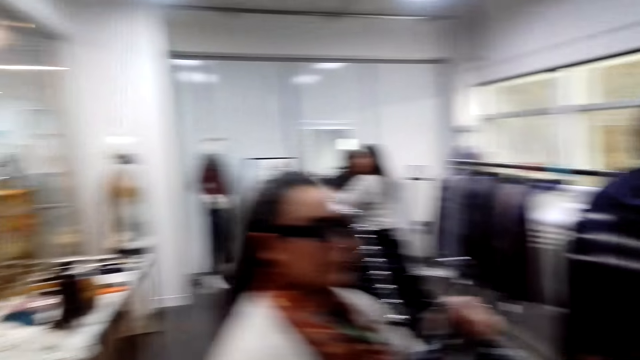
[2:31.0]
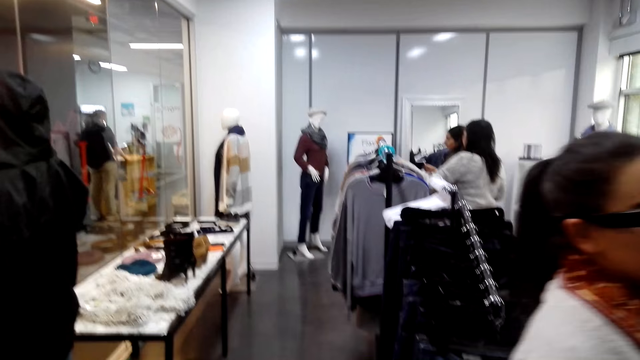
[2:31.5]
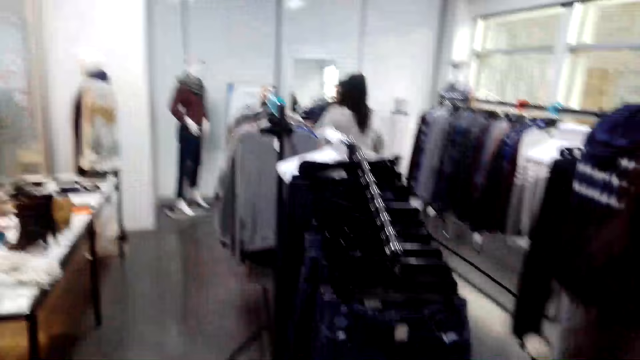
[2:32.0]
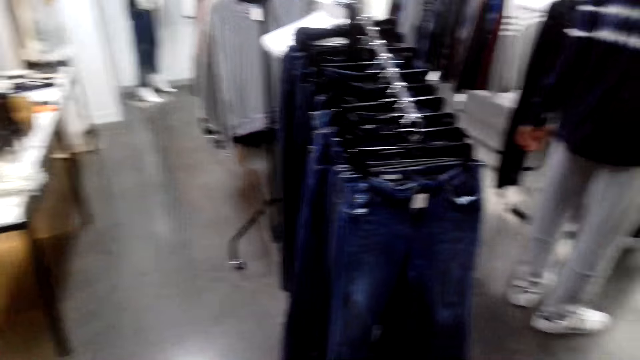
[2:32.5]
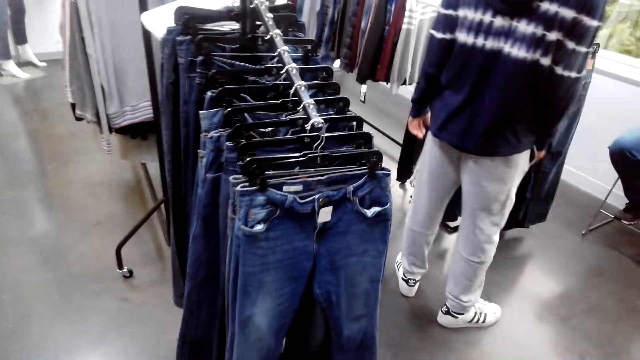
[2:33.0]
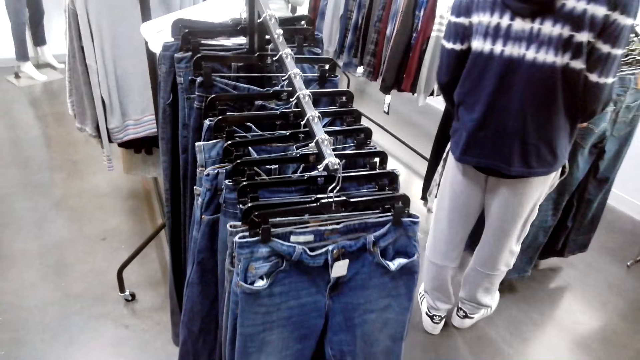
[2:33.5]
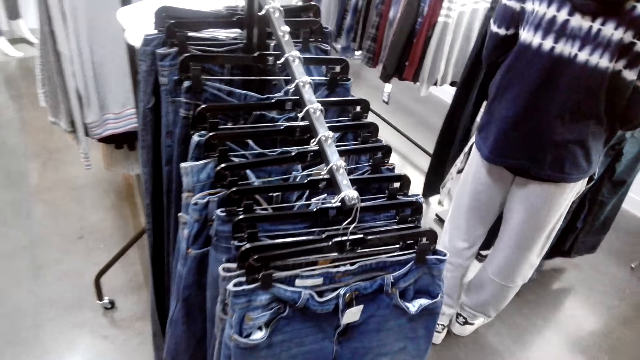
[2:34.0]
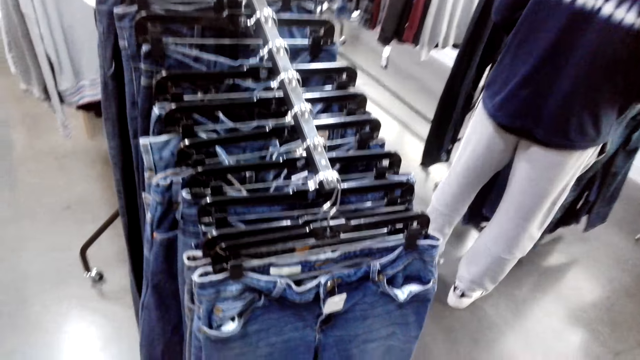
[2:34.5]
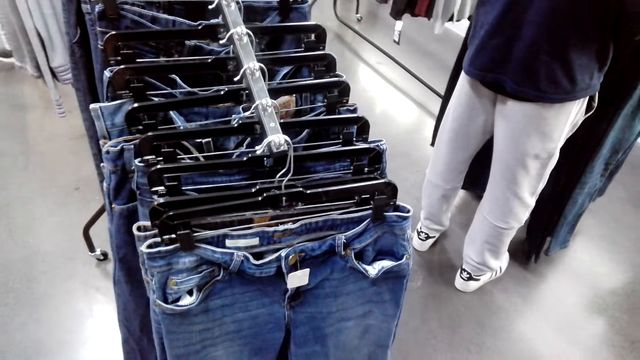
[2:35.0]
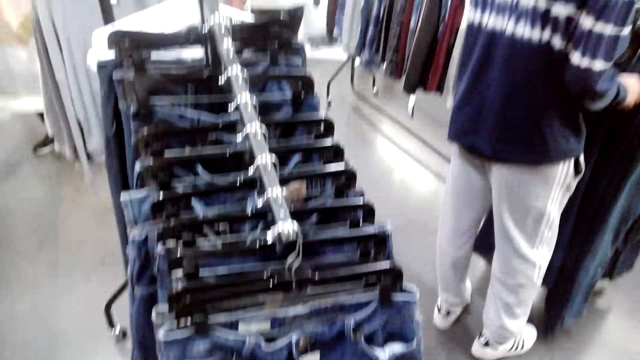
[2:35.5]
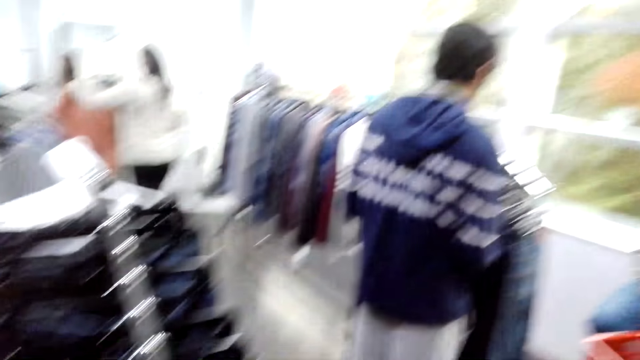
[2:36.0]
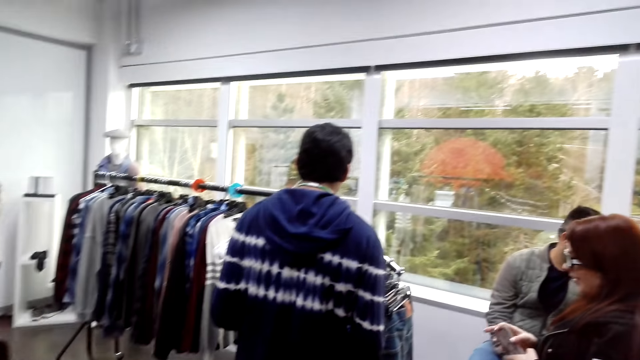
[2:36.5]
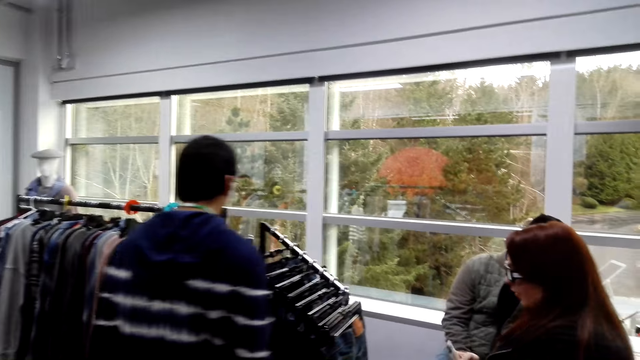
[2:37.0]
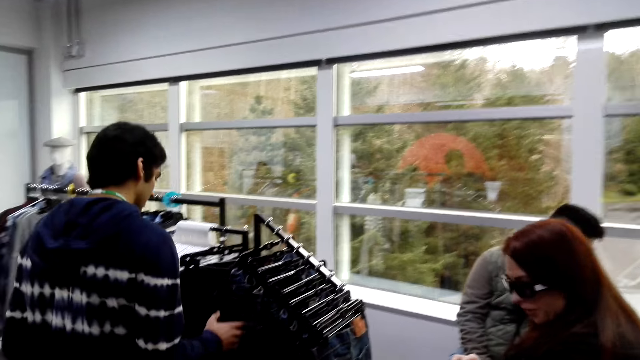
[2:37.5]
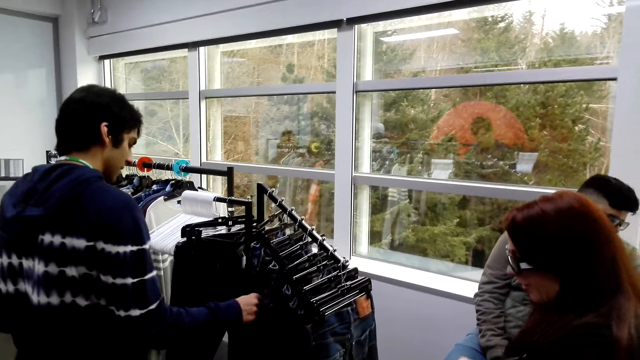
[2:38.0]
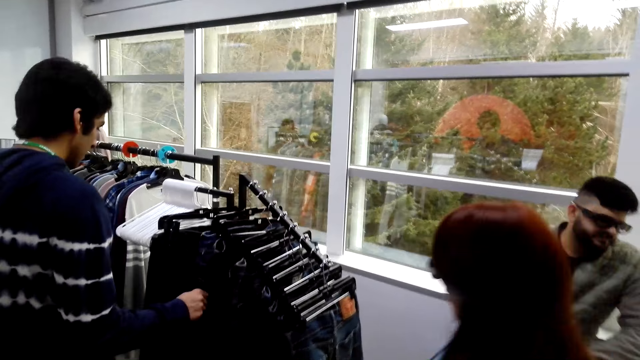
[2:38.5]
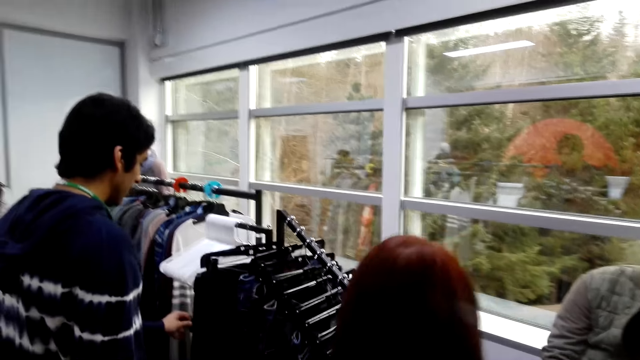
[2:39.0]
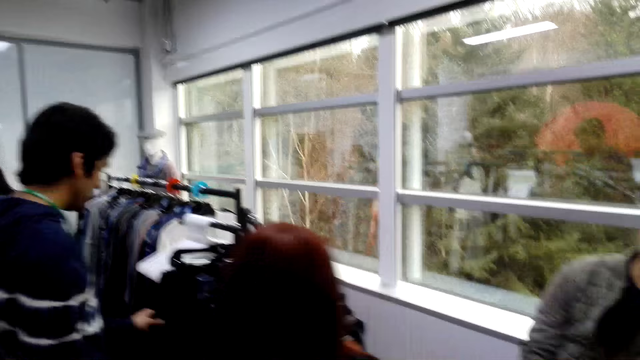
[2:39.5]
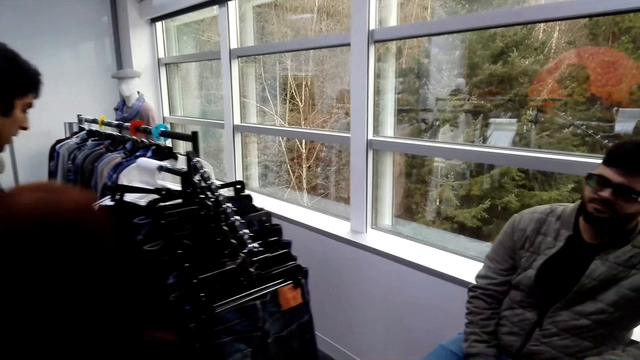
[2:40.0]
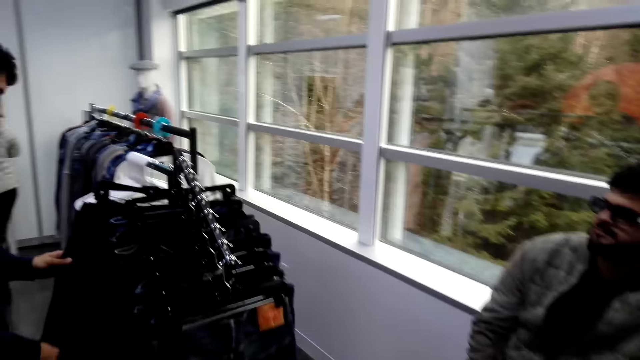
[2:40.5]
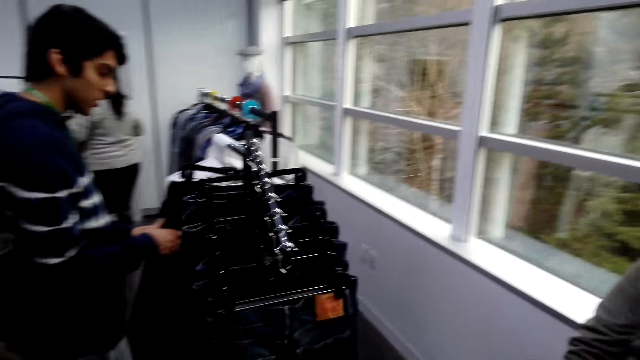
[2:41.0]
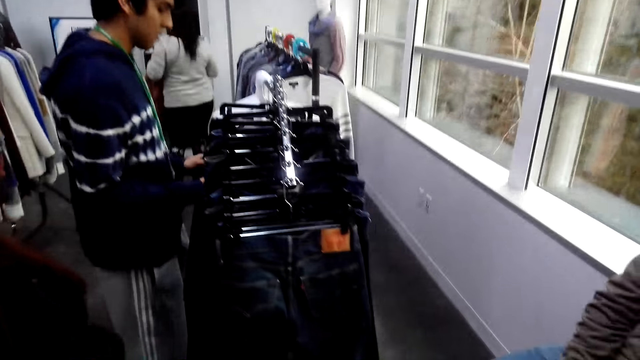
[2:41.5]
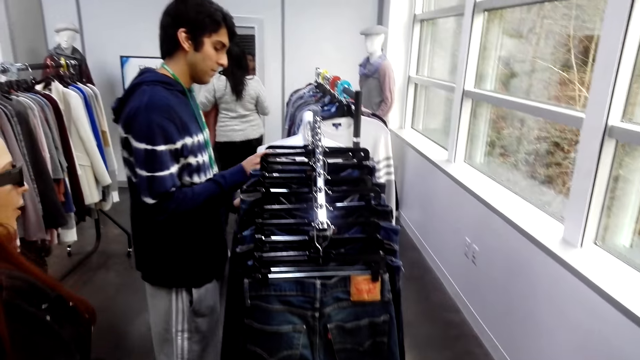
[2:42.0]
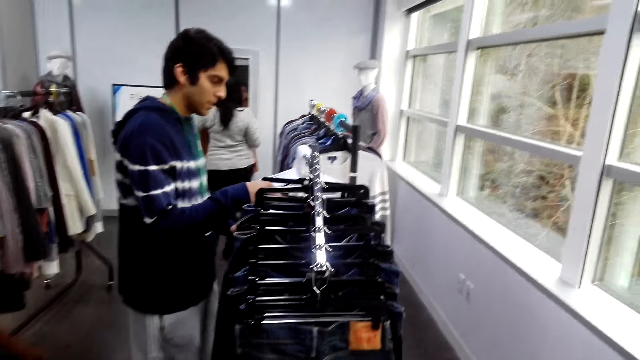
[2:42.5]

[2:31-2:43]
The camera wearer looks at the trouser. A person holds the trouser.

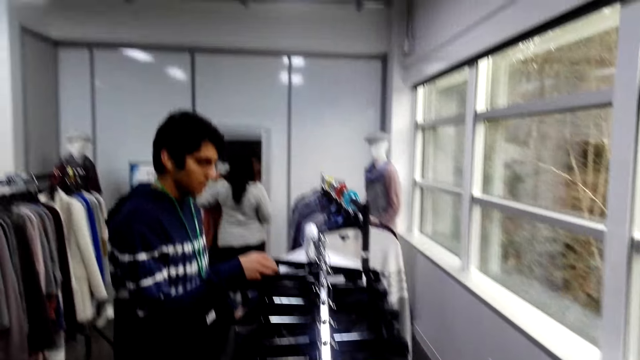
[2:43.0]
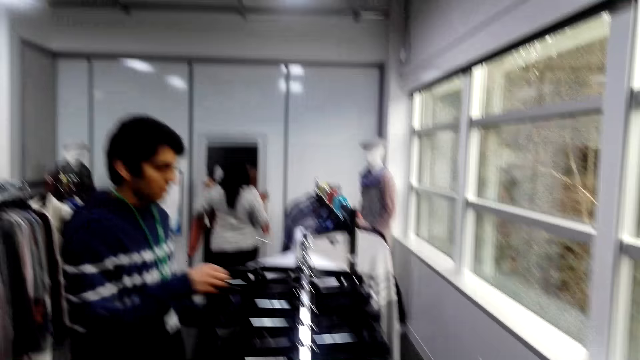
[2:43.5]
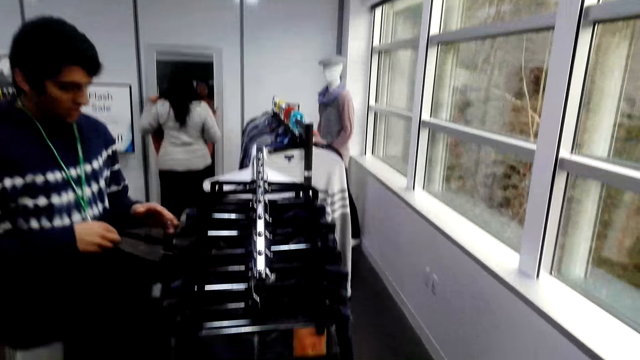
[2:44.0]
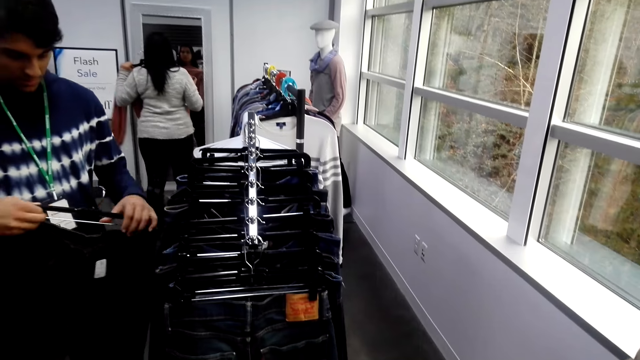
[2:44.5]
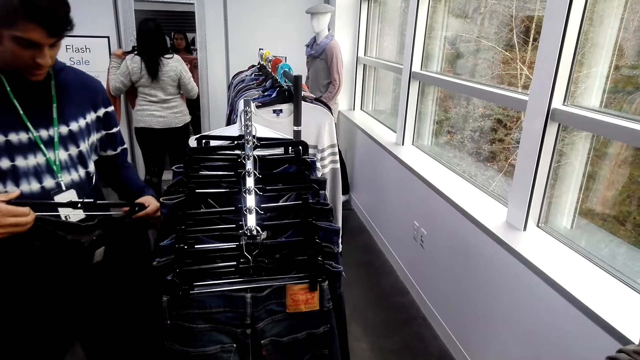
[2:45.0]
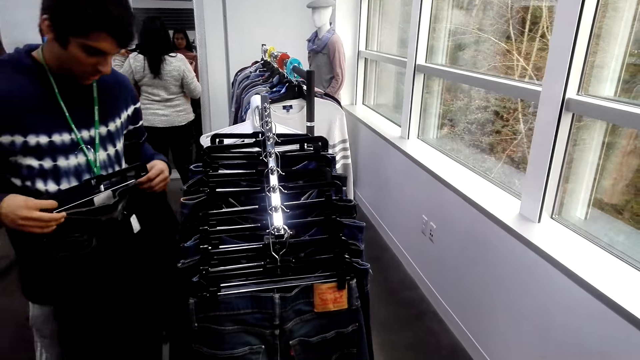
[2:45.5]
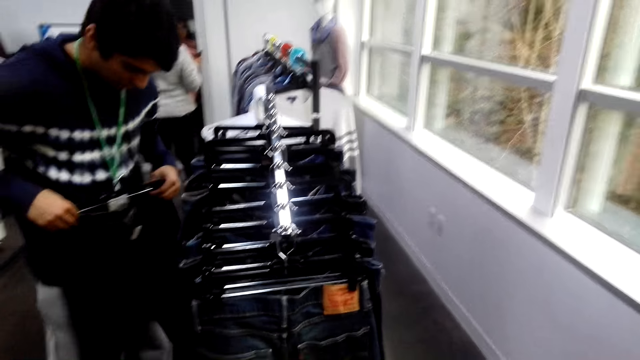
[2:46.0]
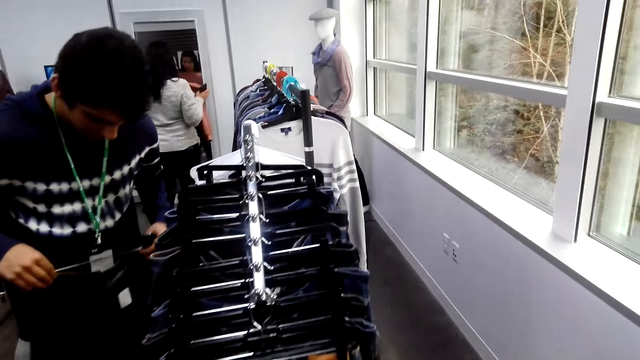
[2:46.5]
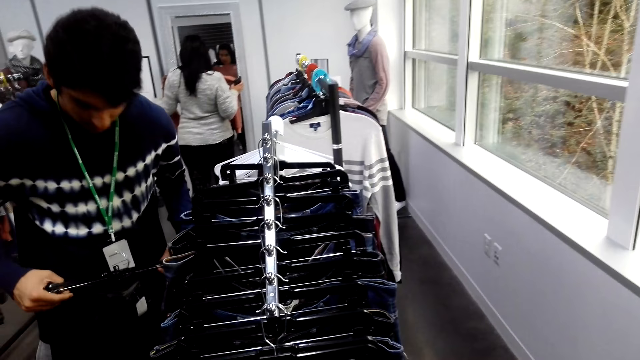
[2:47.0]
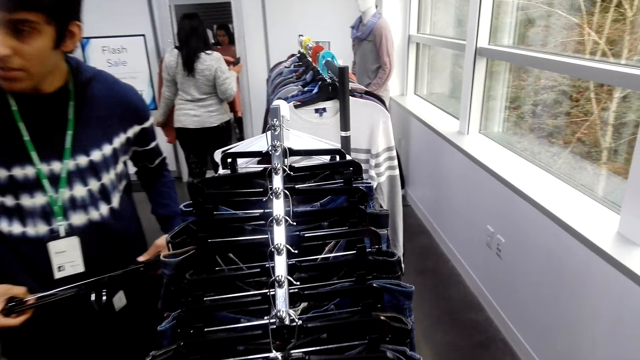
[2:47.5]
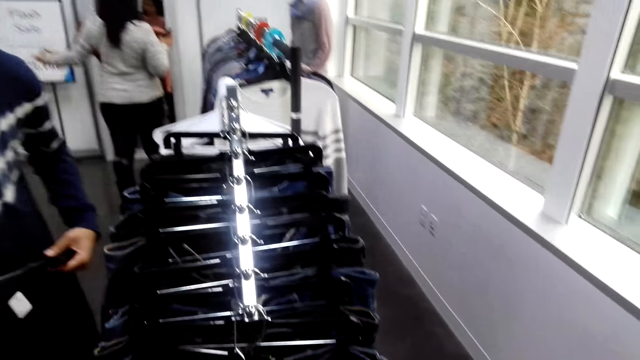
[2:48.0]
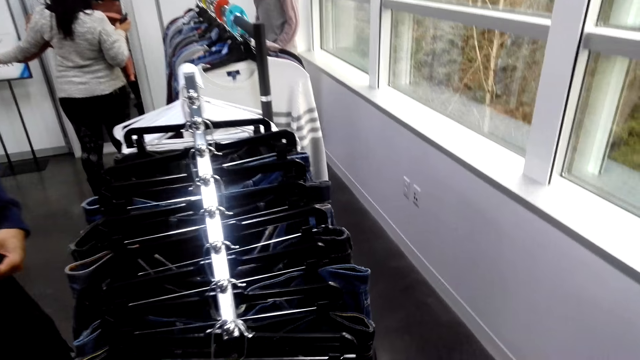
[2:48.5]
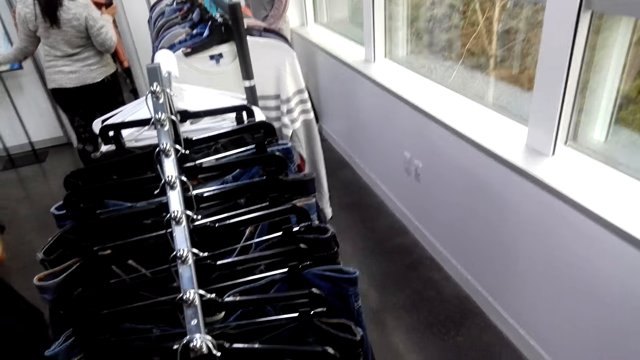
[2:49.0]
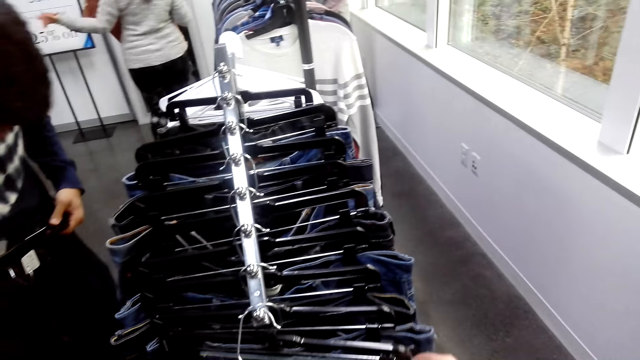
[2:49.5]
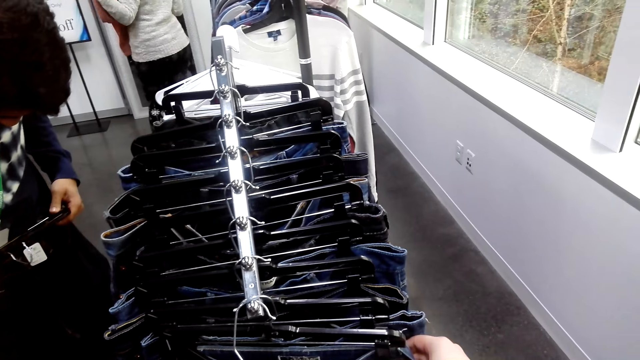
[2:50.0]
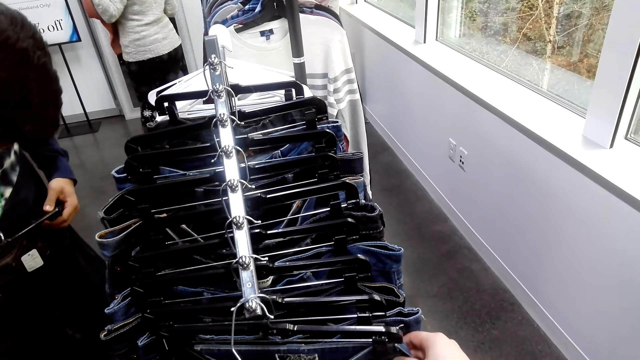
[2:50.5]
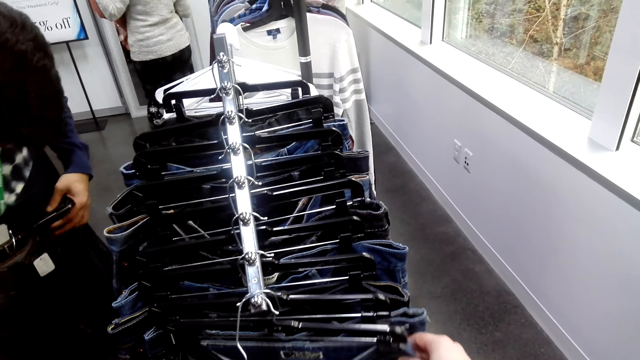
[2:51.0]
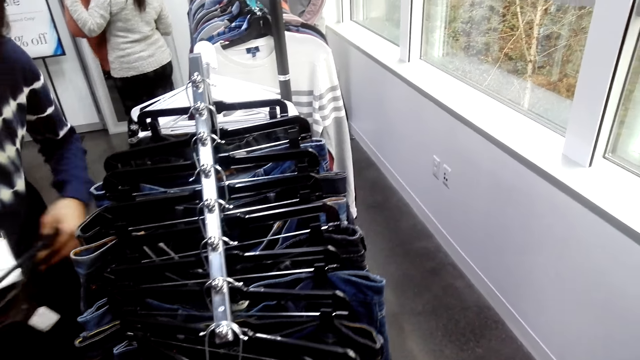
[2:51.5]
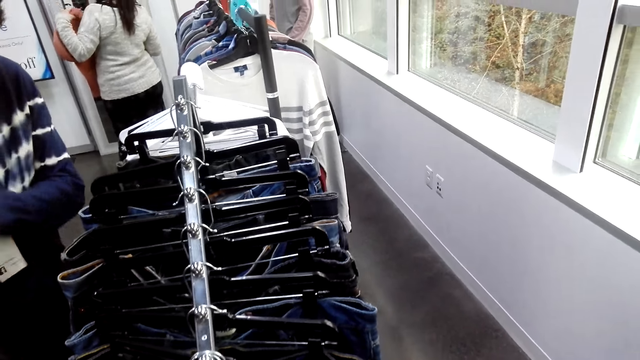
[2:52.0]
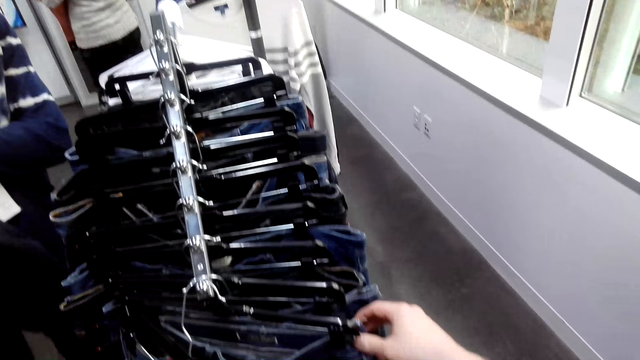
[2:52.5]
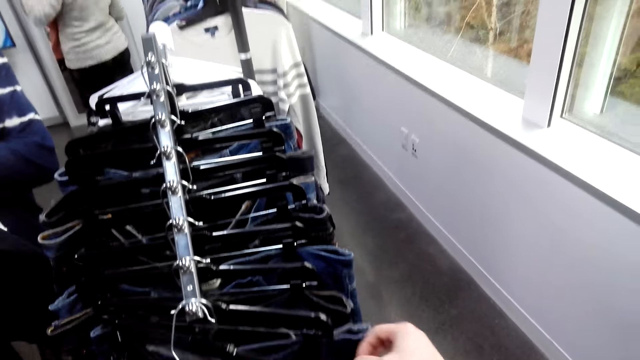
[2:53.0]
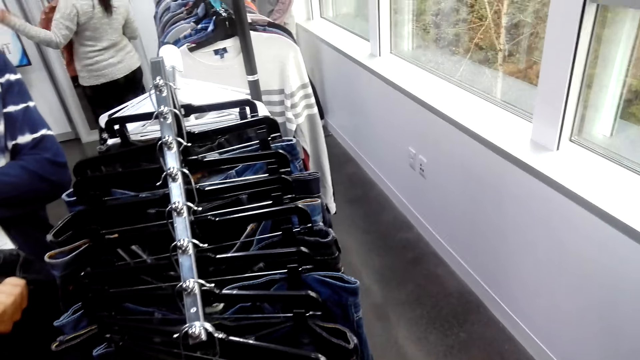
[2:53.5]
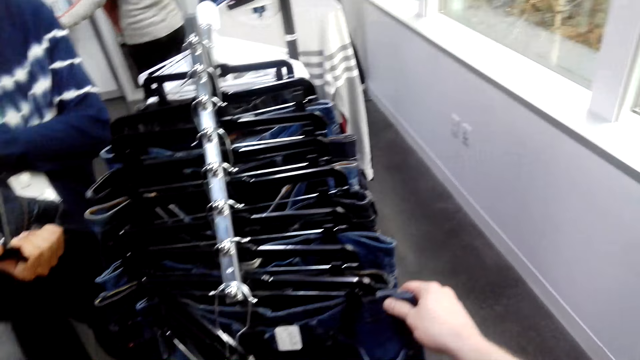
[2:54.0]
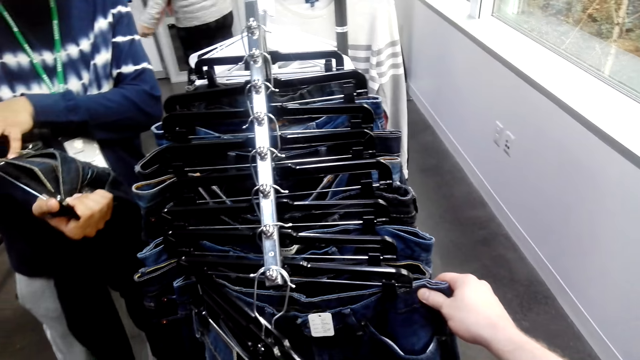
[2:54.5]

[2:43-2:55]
A person holds the trouser with both hands. The camera wearer holds a pair of pants.
